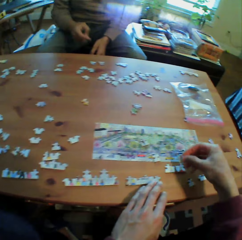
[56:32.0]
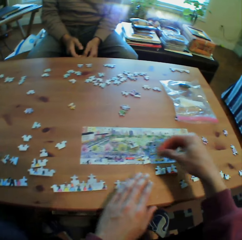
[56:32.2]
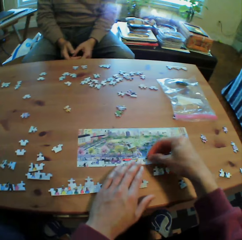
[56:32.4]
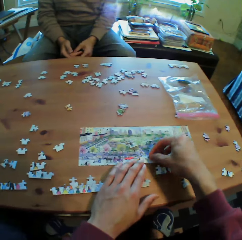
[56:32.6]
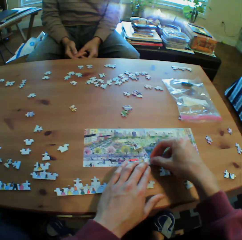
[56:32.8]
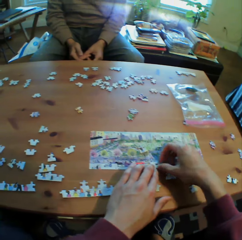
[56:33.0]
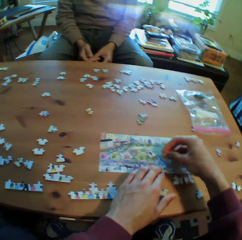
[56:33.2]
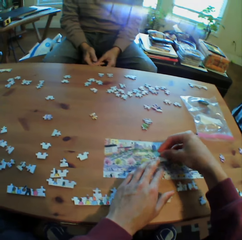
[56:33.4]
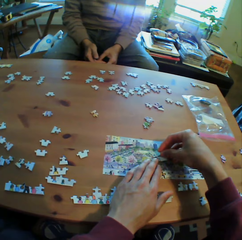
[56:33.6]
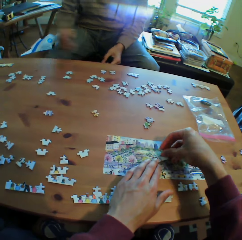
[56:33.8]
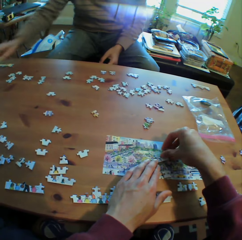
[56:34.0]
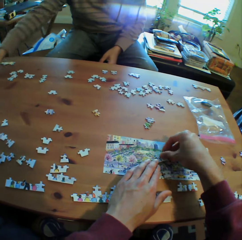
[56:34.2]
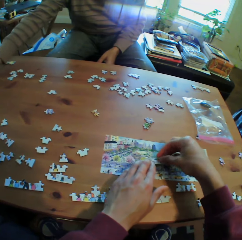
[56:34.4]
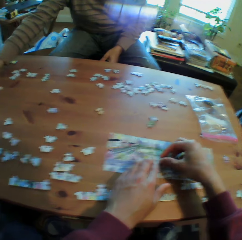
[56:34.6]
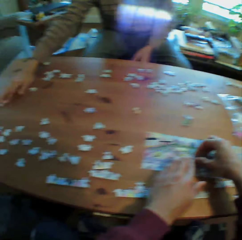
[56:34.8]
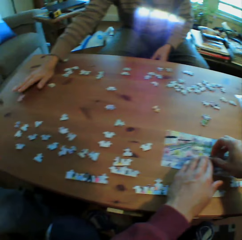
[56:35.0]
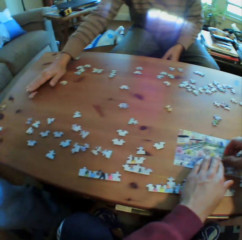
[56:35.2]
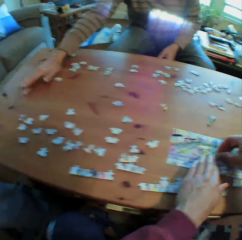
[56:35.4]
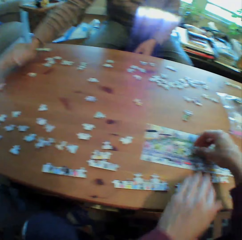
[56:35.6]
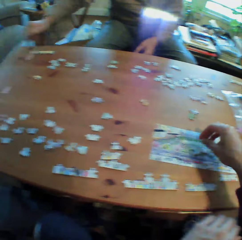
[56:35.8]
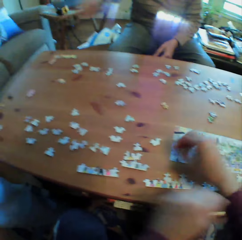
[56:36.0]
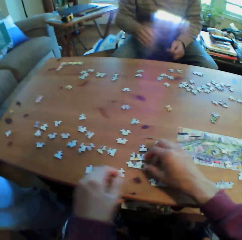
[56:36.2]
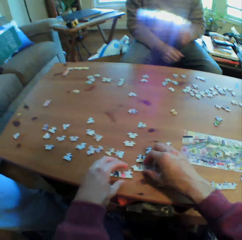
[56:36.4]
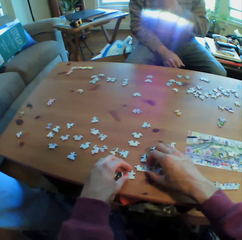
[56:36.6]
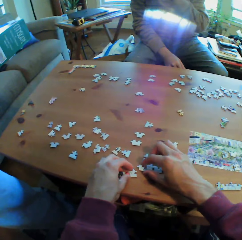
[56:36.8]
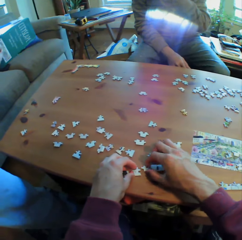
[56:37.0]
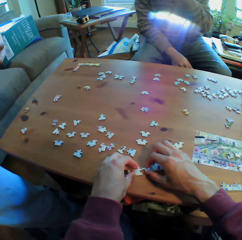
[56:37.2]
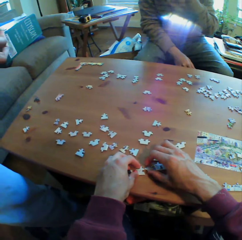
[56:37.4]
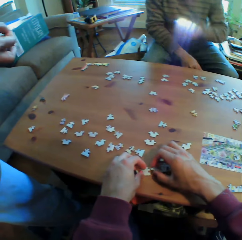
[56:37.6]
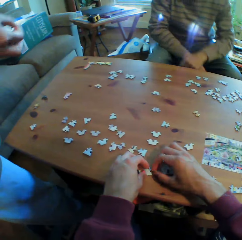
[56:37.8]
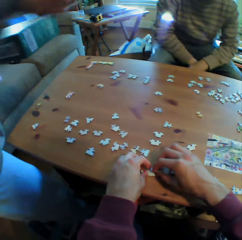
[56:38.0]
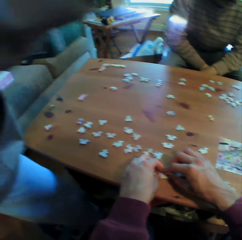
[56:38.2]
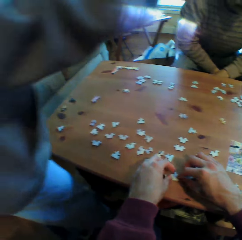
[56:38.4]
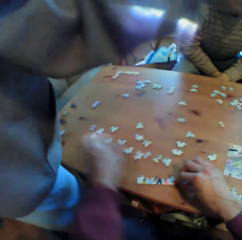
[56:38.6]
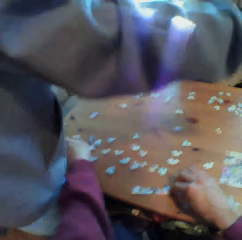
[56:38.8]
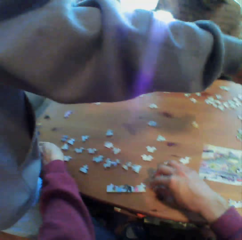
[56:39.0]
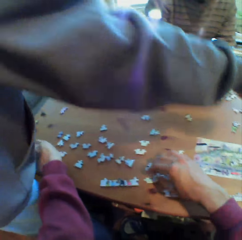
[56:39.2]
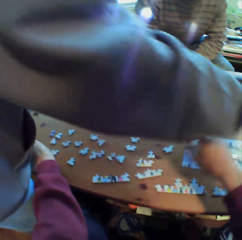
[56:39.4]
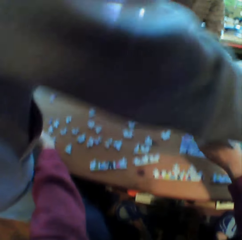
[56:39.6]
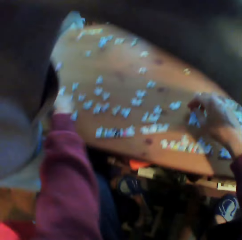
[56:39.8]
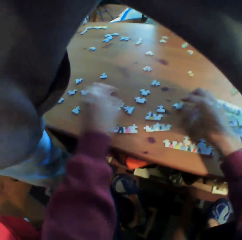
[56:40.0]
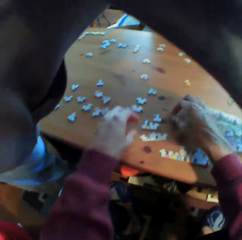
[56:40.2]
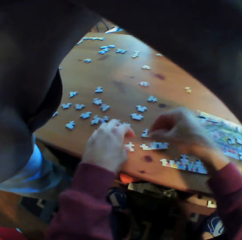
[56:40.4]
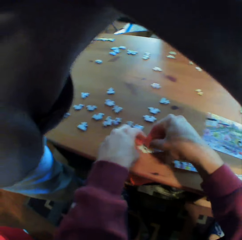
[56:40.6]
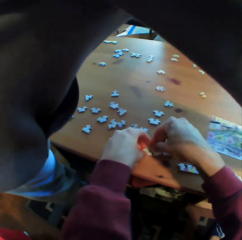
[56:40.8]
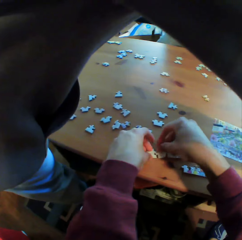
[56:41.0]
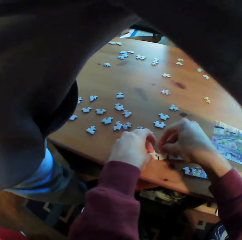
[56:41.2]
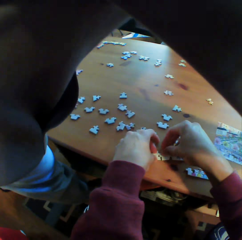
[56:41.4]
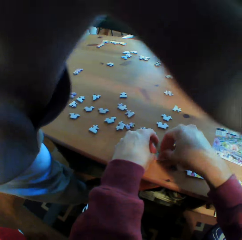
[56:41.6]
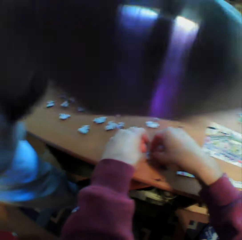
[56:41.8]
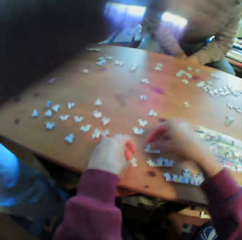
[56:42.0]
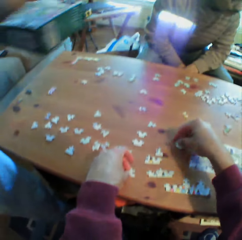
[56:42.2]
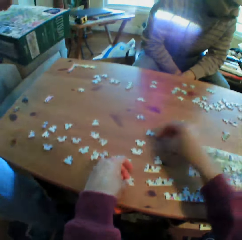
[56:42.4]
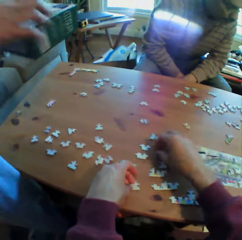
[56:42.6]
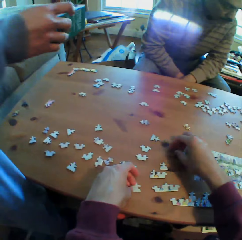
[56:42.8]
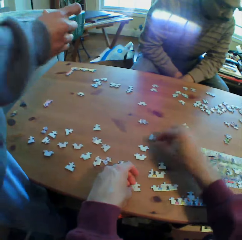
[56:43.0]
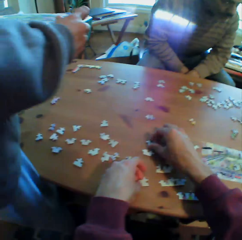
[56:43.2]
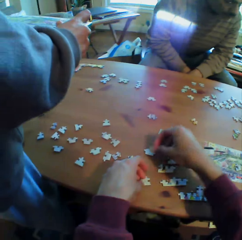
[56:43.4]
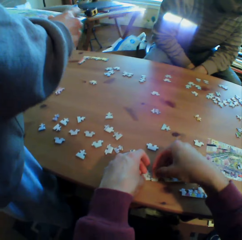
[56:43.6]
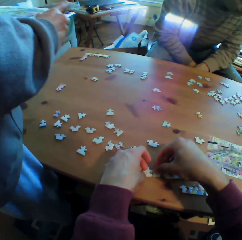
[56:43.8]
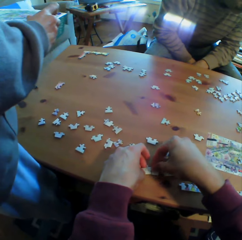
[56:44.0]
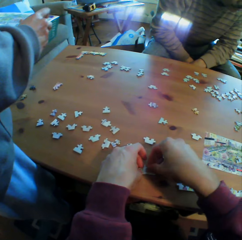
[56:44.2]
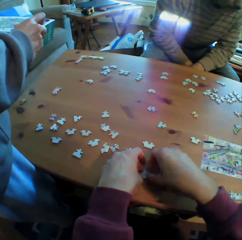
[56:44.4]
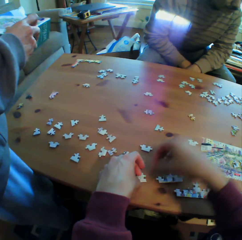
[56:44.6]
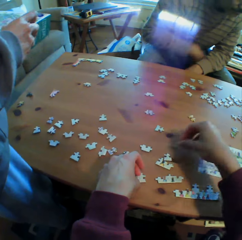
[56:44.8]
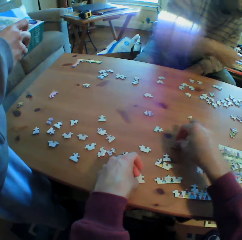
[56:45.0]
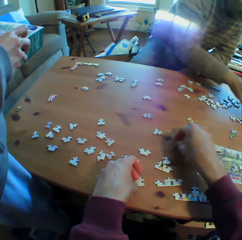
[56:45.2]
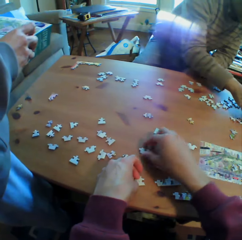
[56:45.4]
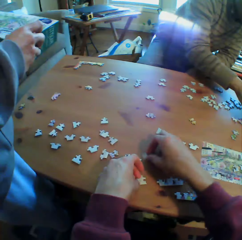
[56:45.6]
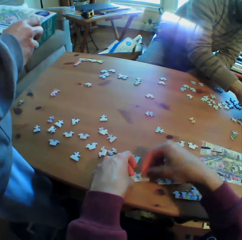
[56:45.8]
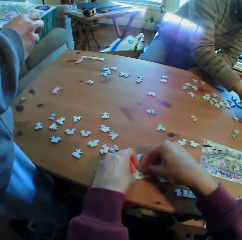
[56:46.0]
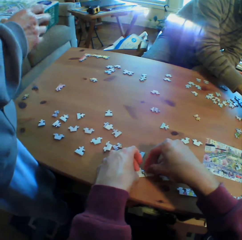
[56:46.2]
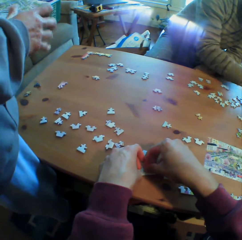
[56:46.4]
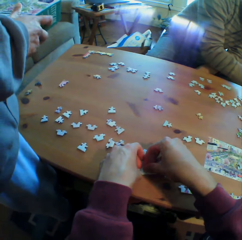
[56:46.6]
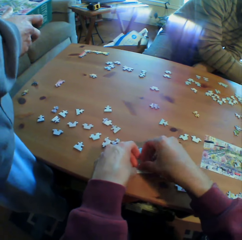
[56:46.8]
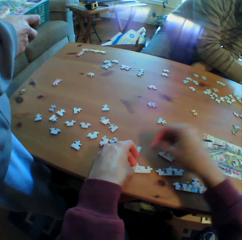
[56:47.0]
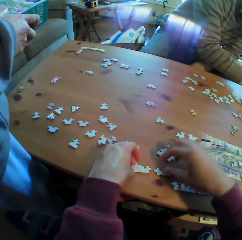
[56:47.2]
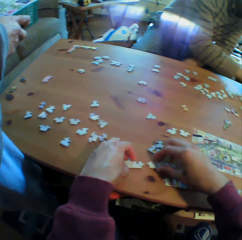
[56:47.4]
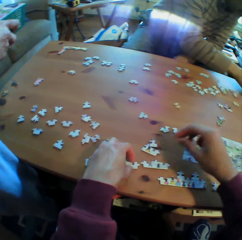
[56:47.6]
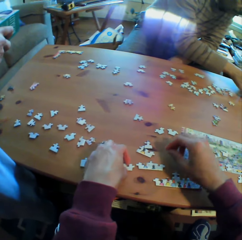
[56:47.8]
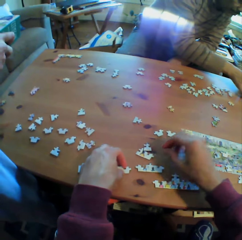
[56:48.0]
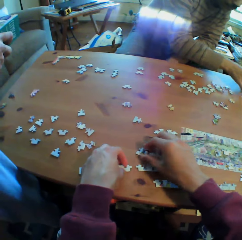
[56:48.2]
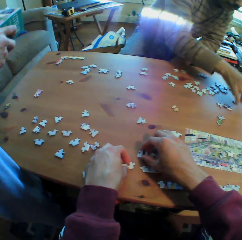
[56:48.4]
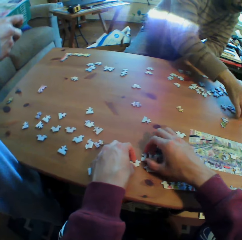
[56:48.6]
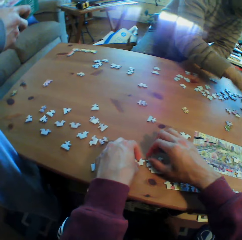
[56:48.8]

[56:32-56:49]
A man holds his hands together. The man holds the puzzles on the table. The camera wearer points on a puzzle. The man puts his hand on his lap, holds his face, and holds his hands together. Another man picks up a piece of puzzle. A person stands up and puts puzzles away. The first man holds his hands together. The other man holds a box. The first man arranges the puzzles on the table.

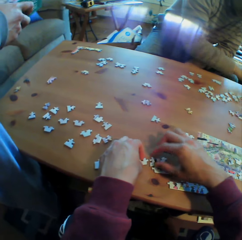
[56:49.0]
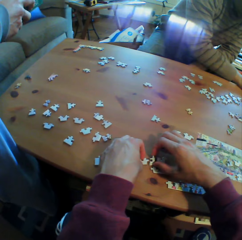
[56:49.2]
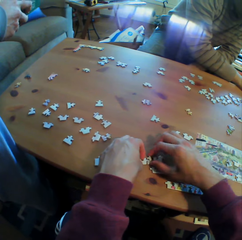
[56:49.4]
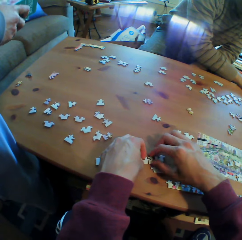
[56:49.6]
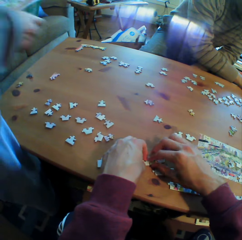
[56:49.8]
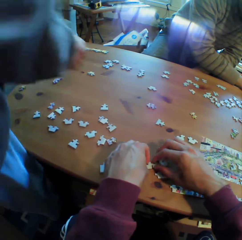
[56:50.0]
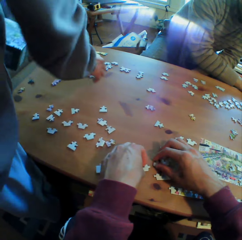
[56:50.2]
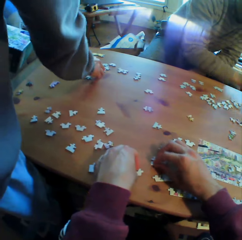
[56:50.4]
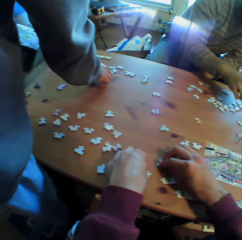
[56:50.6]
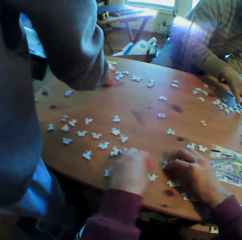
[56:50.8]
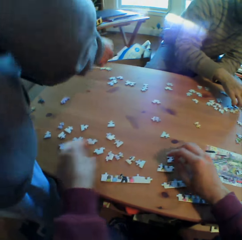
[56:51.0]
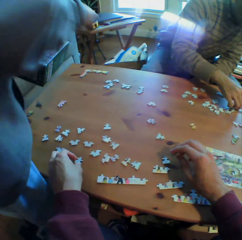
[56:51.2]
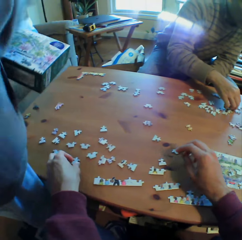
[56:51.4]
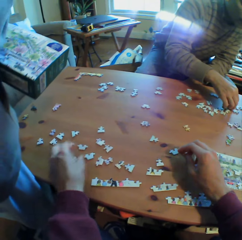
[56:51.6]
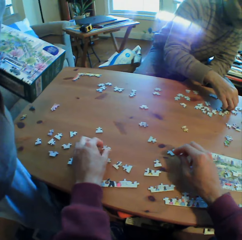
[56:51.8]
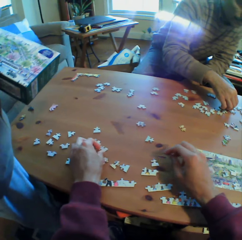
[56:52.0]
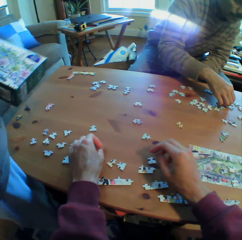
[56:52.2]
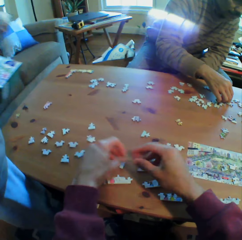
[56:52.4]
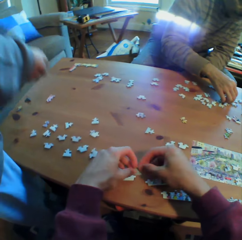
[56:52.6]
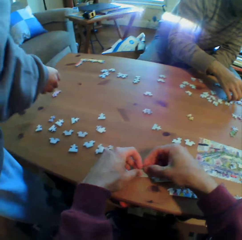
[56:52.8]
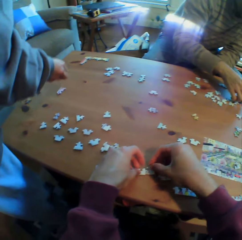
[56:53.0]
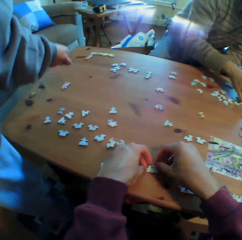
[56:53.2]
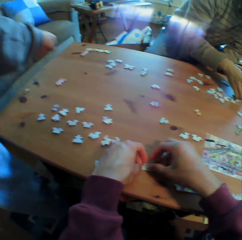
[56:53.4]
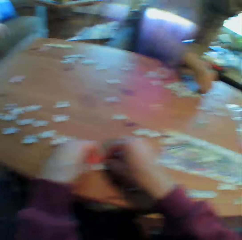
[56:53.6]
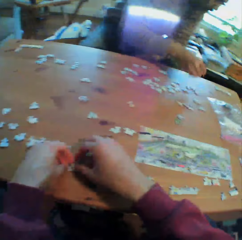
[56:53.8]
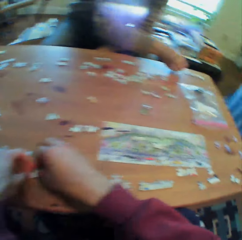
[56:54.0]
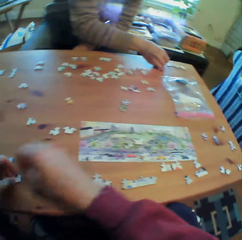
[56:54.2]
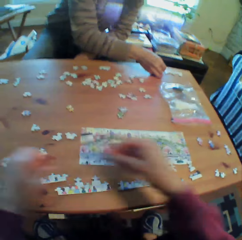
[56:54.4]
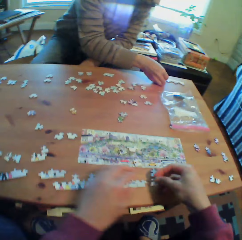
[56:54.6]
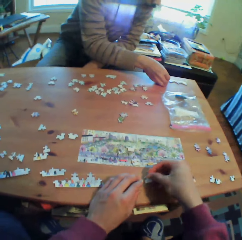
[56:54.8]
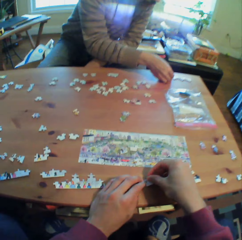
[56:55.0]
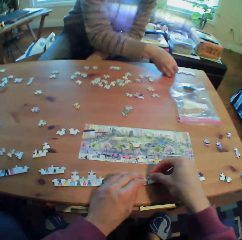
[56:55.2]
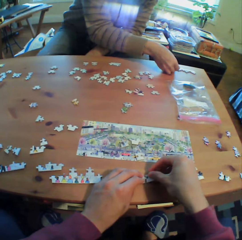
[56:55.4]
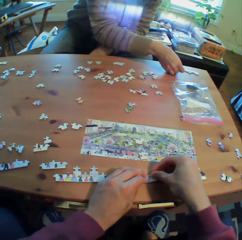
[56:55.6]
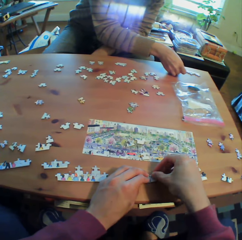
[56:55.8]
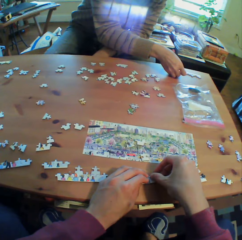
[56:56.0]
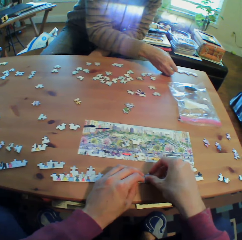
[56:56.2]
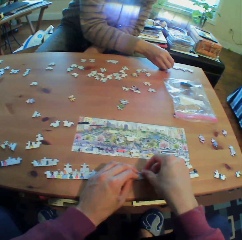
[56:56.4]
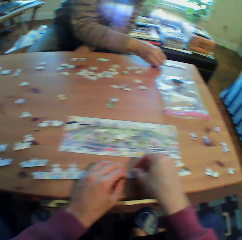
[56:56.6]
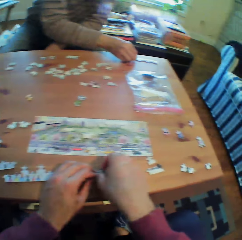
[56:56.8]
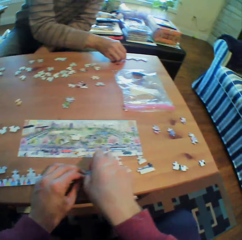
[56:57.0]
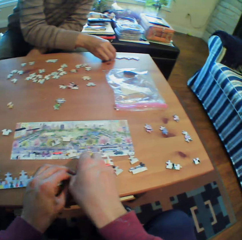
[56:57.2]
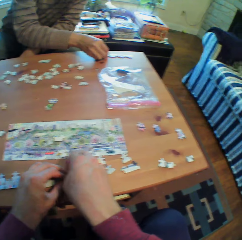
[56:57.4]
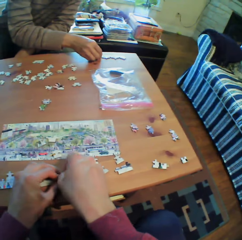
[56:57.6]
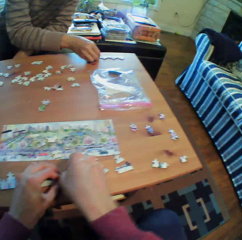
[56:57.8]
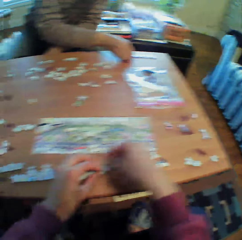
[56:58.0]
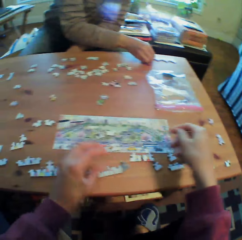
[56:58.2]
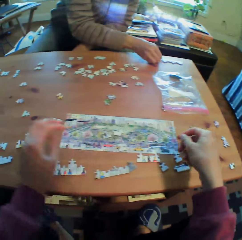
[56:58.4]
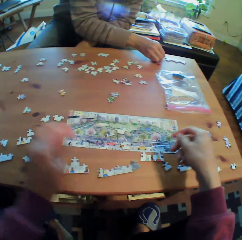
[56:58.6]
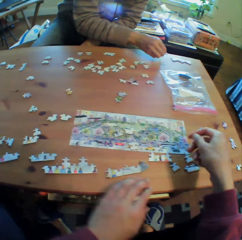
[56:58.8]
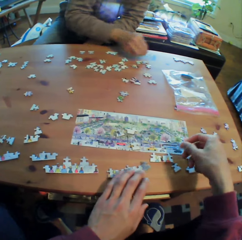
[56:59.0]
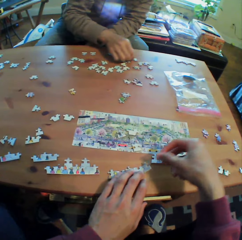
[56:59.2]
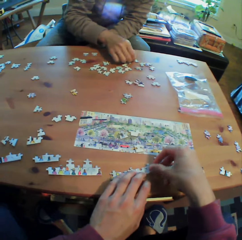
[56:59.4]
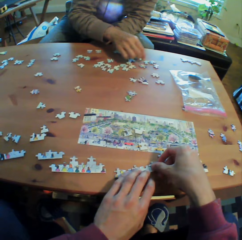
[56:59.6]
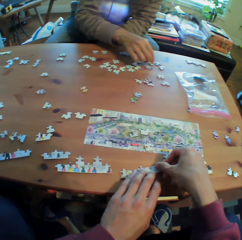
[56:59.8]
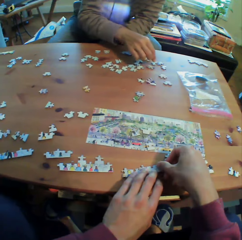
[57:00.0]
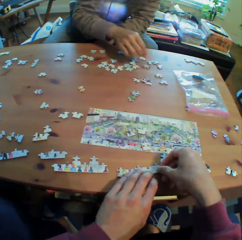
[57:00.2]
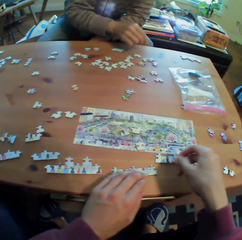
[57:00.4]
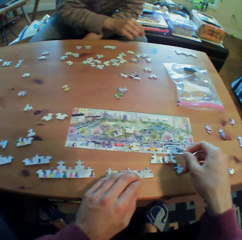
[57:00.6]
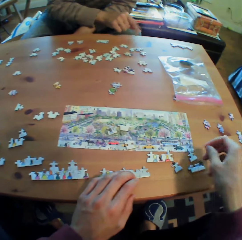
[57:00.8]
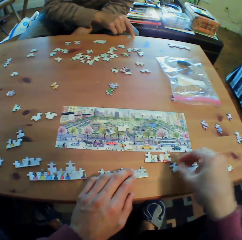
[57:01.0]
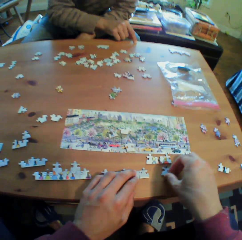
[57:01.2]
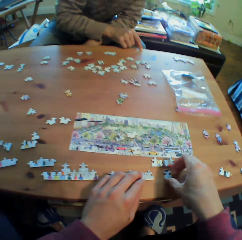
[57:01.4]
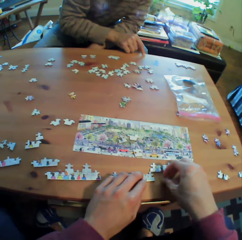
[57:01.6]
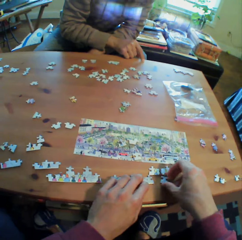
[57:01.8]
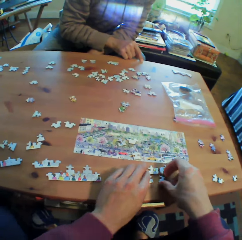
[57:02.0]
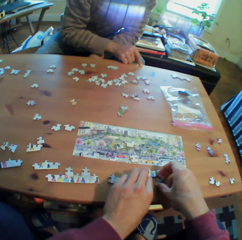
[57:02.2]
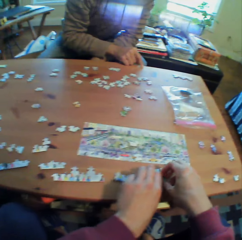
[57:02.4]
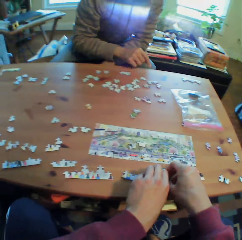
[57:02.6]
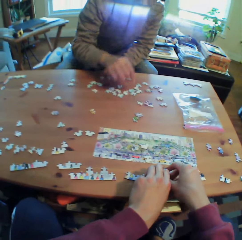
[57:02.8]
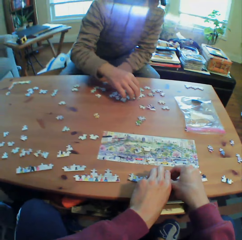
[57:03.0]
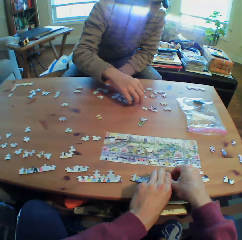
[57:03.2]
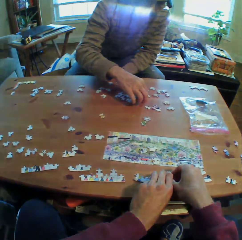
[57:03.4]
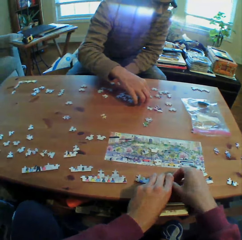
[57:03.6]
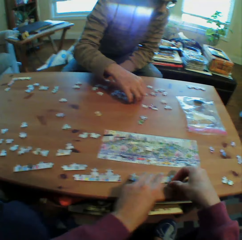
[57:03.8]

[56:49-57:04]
A man picks up a puzzle on the table. The camera wearer sorts out the puzzle.
